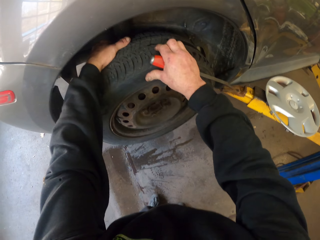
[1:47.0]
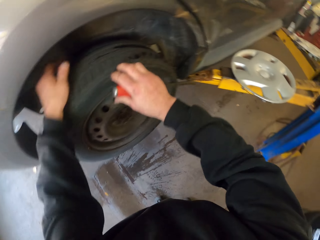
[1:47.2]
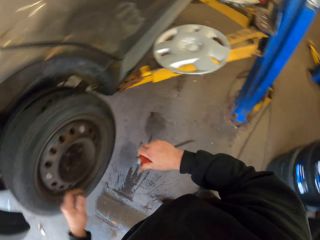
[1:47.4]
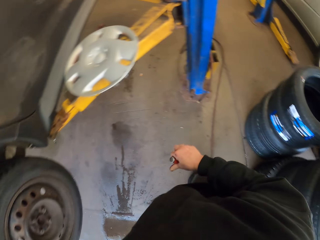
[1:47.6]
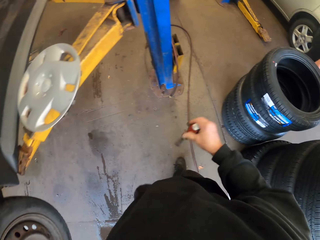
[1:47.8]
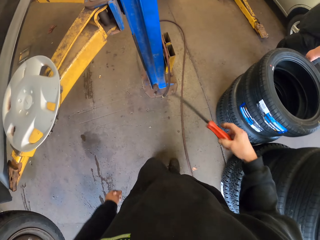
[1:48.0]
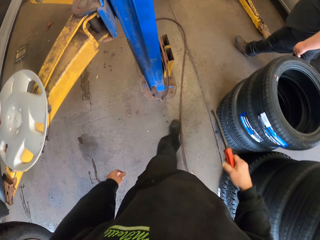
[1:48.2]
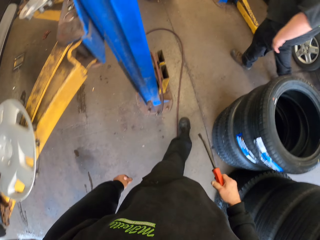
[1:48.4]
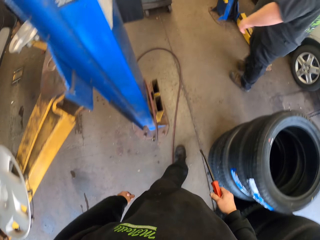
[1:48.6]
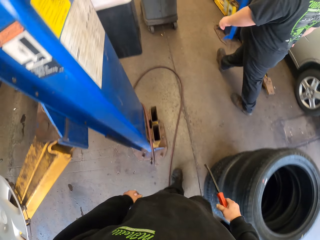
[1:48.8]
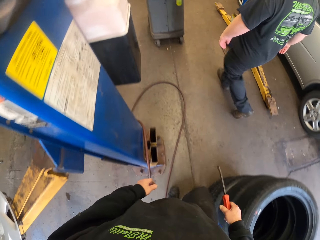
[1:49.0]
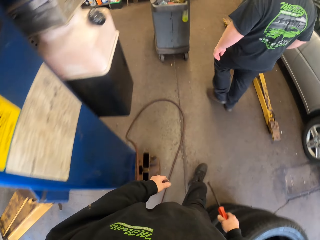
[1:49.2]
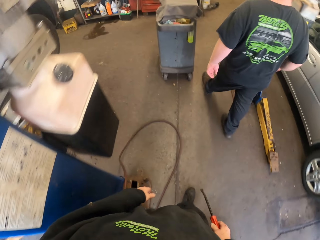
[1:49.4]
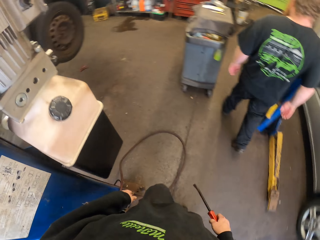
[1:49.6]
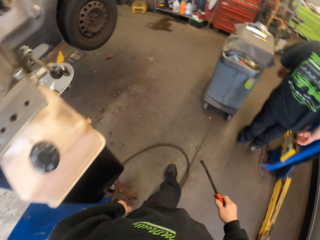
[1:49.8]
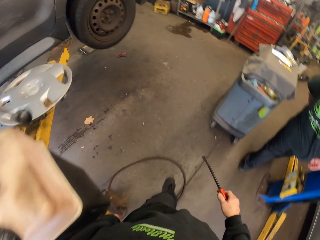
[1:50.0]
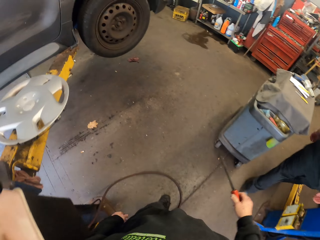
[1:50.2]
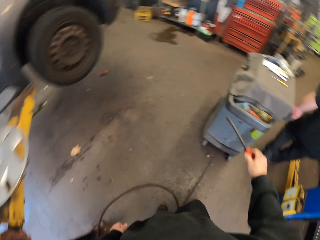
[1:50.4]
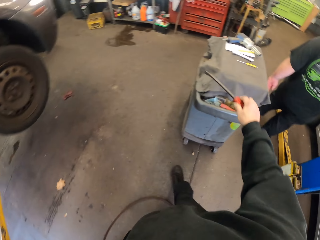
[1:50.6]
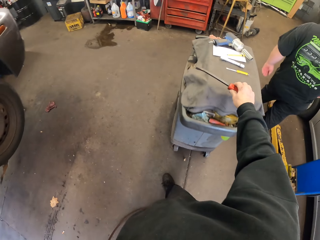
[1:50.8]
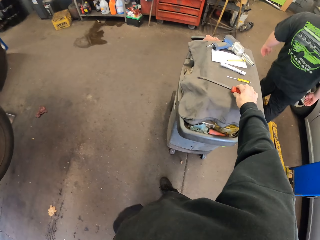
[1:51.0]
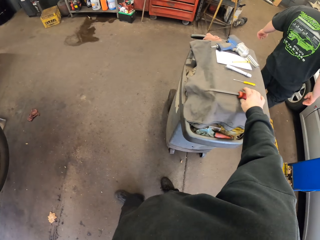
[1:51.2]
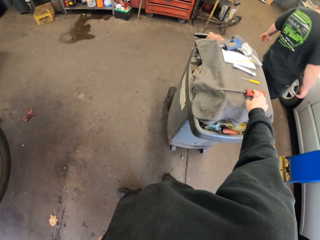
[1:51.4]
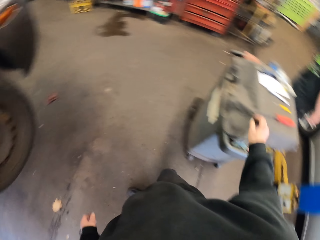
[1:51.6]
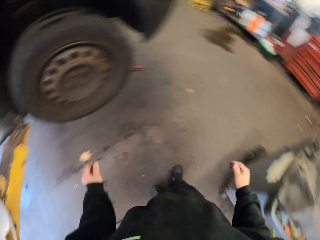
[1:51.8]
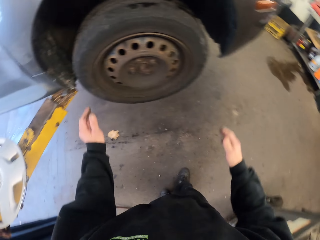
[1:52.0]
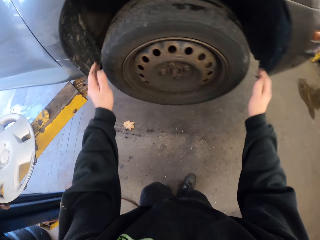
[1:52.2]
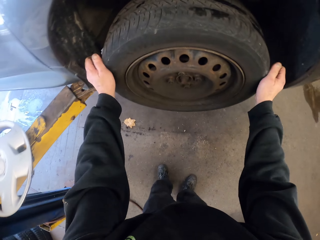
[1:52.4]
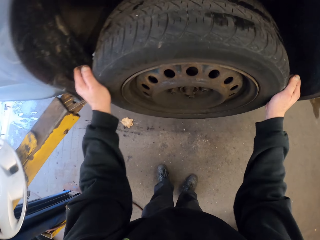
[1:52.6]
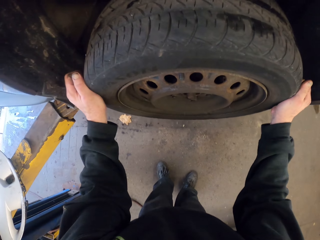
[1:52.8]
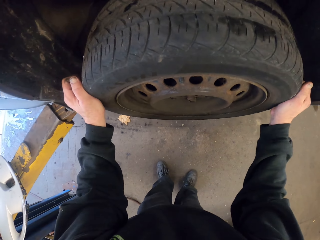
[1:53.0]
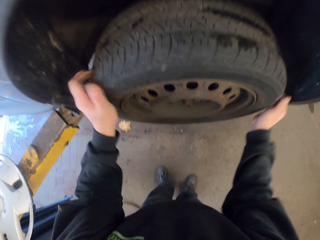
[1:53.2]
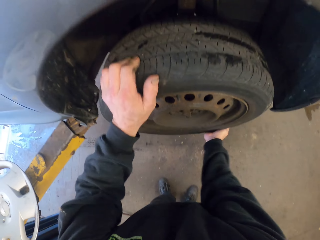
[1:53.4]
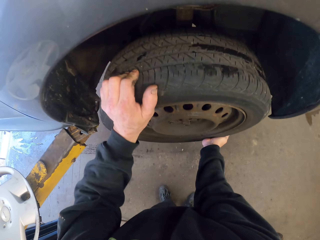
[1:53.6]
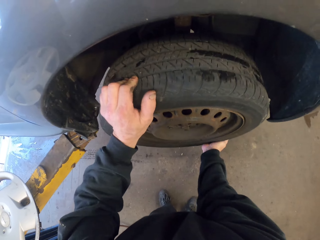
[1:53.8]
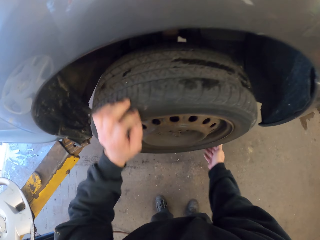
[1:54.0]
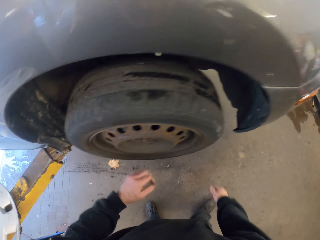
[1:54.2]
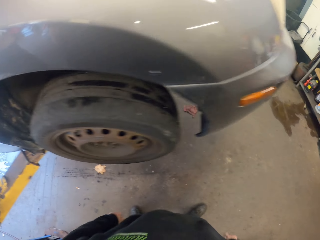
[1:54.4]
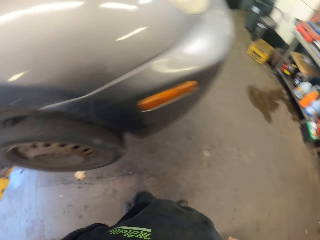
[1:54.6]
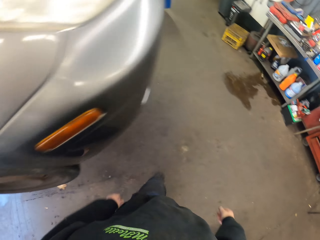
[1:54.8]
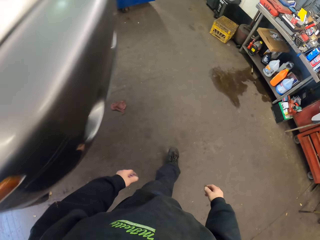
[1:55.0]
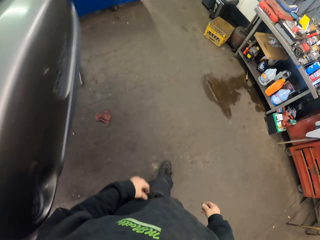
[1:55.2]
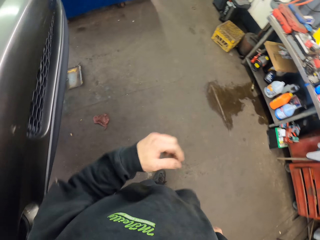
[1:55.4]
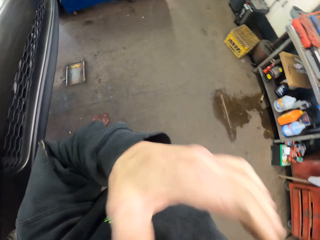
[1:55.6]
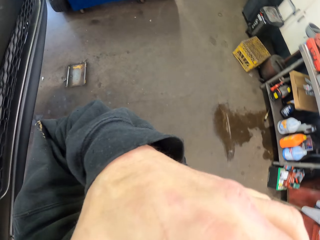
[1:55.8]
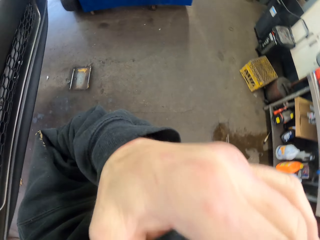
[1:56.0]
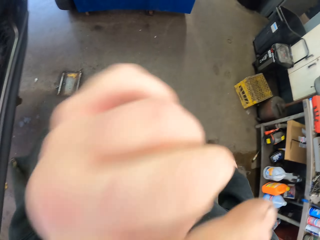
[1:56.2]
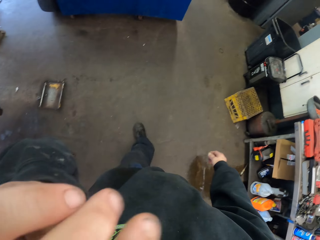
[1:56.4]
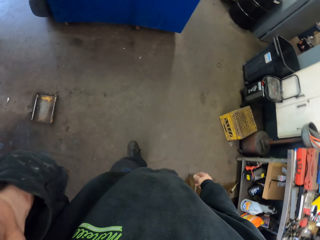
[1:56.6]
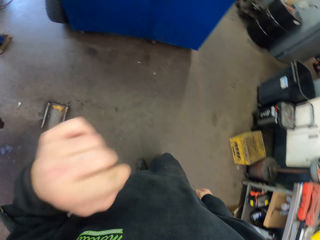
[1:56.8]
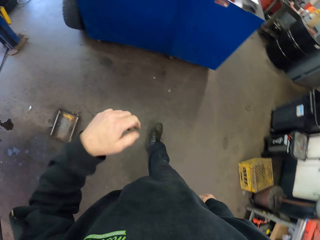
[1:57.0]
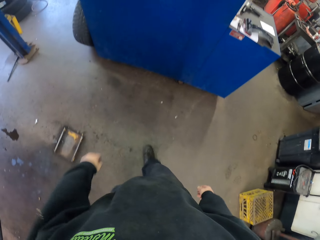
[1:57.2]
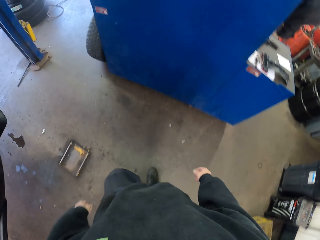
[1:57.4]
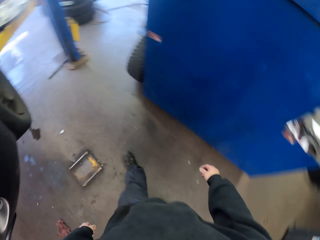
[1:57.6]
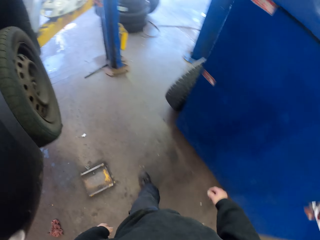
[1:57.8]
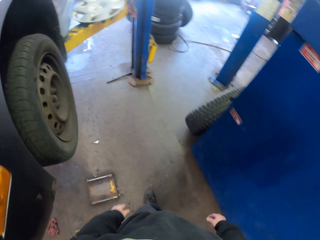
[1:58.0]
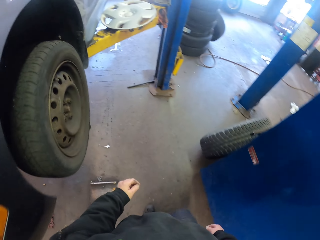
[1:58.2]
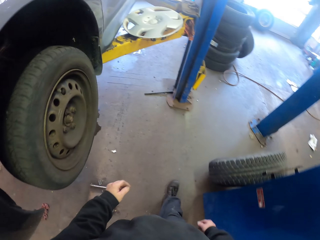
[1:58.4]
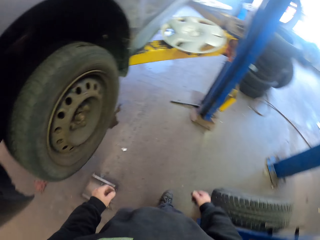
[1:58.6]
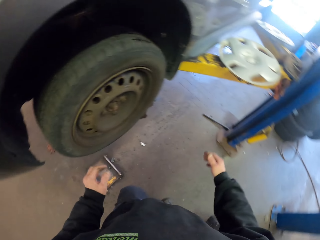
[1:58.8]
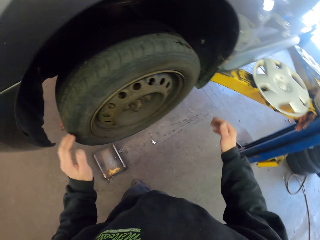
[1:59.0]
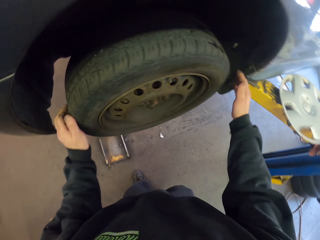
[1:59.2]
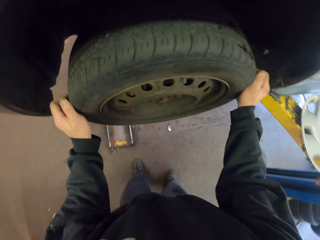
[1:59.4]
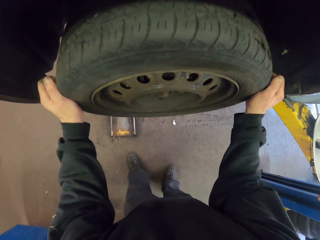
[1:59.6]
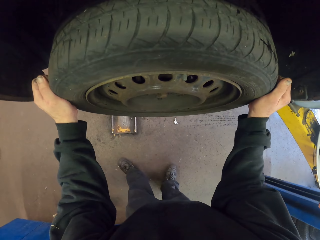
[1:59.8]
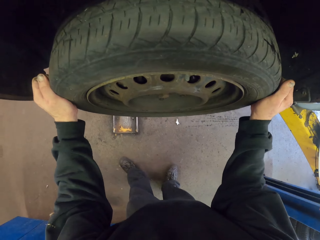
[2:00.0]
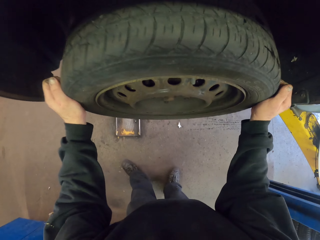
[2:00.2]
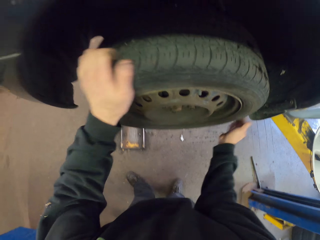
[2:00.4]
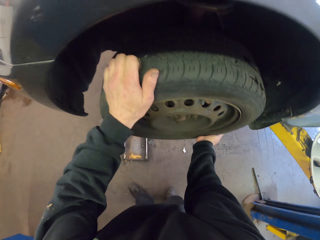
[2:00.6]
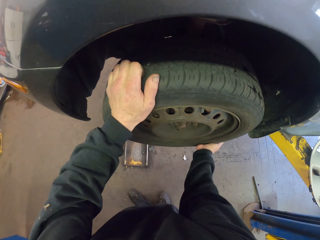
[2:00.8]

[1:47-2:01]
The camera wearer shakes the car wheel. They walk in the garage. A person passes by. The camera wearer walks in the garage. They put the screwdriver on the working table. They shake the car wheel. They adjust a tire. They adjust the camera. They walk in the garage. They shake the car wheel.

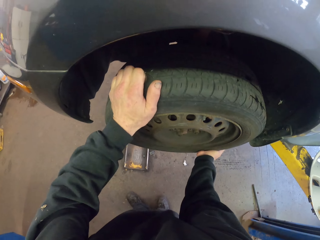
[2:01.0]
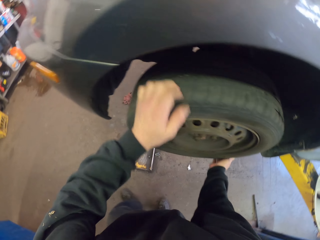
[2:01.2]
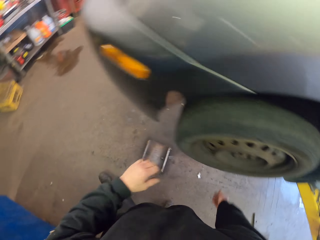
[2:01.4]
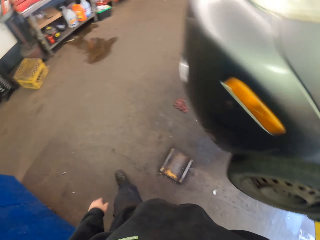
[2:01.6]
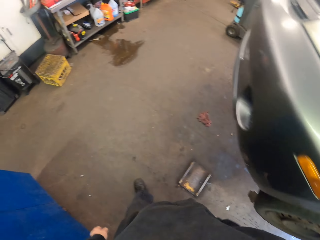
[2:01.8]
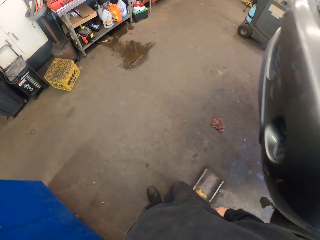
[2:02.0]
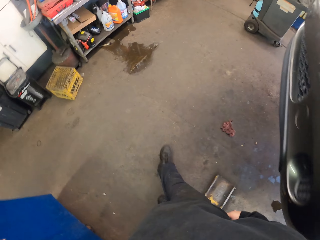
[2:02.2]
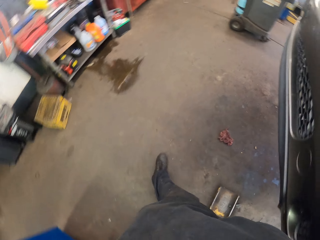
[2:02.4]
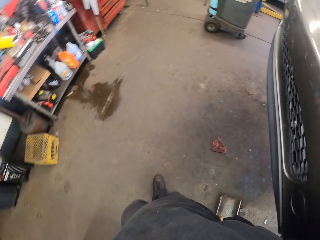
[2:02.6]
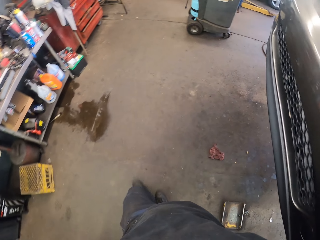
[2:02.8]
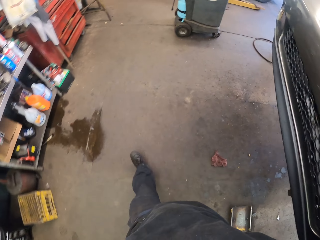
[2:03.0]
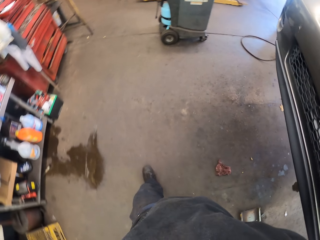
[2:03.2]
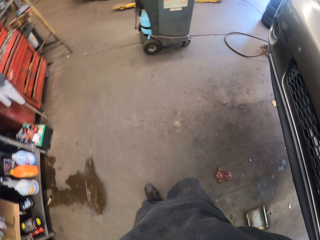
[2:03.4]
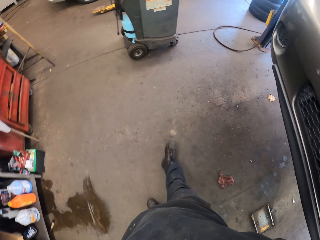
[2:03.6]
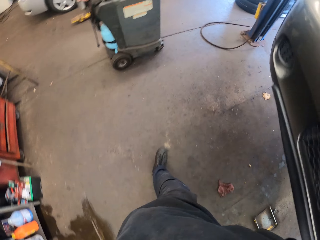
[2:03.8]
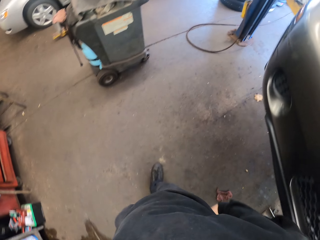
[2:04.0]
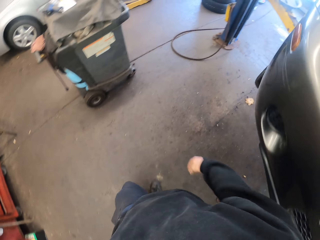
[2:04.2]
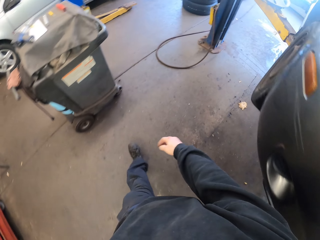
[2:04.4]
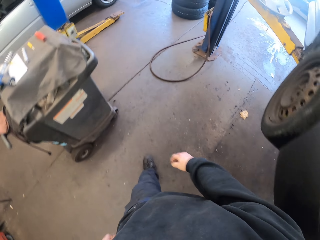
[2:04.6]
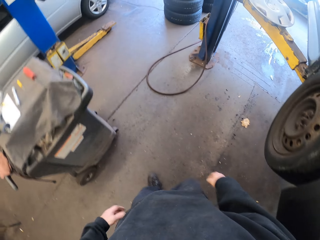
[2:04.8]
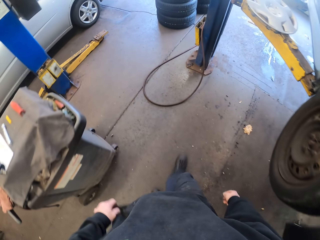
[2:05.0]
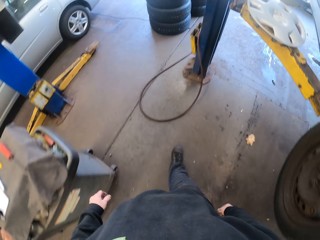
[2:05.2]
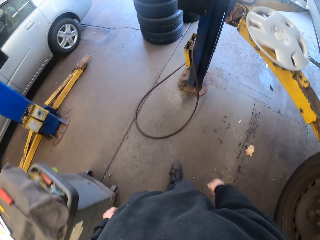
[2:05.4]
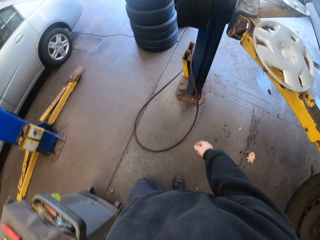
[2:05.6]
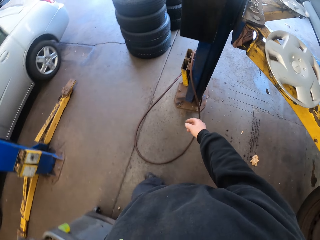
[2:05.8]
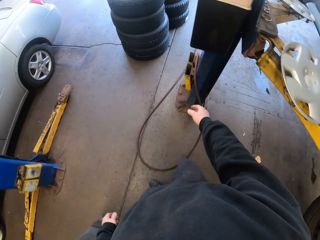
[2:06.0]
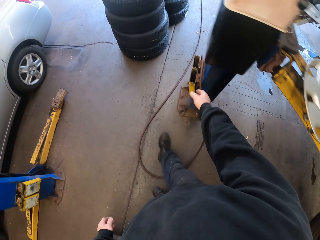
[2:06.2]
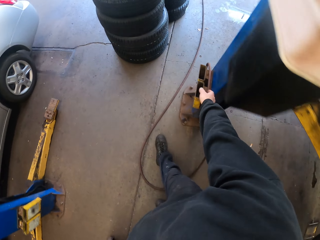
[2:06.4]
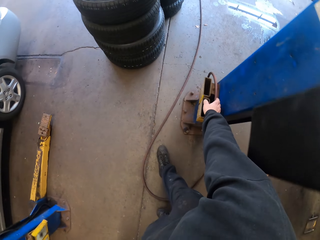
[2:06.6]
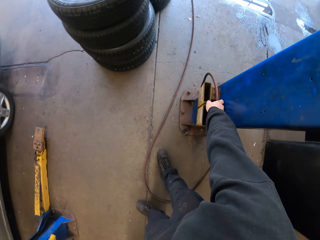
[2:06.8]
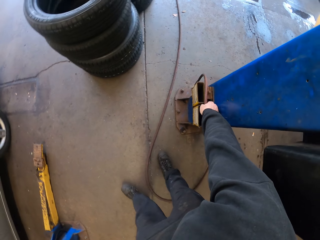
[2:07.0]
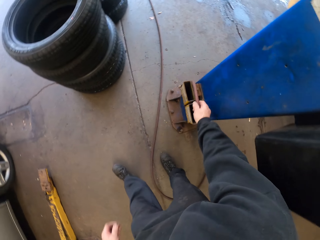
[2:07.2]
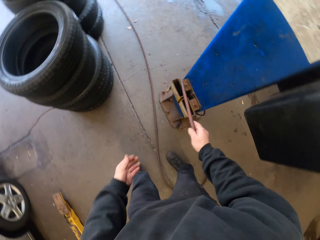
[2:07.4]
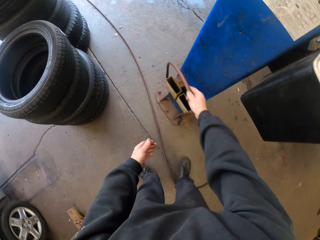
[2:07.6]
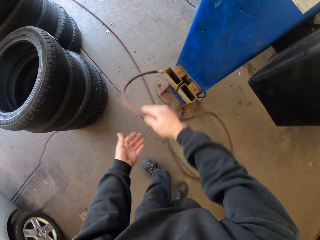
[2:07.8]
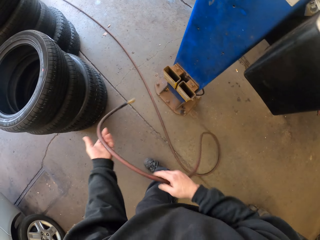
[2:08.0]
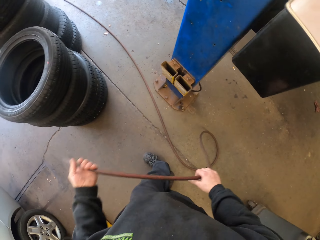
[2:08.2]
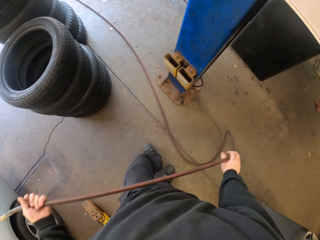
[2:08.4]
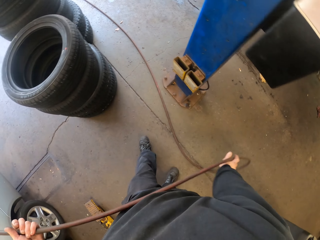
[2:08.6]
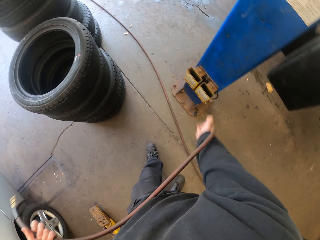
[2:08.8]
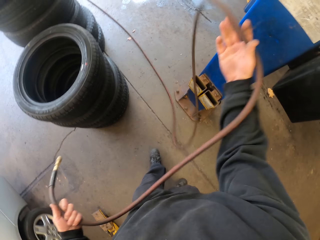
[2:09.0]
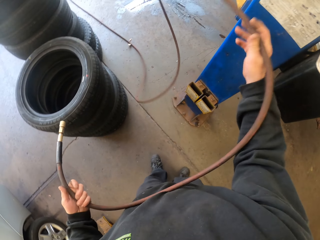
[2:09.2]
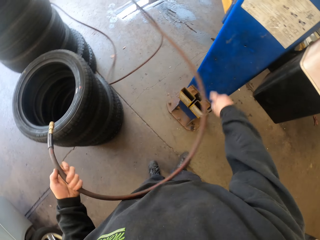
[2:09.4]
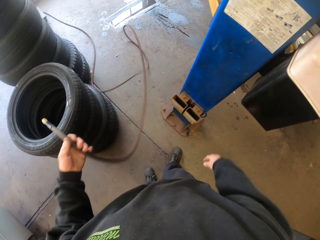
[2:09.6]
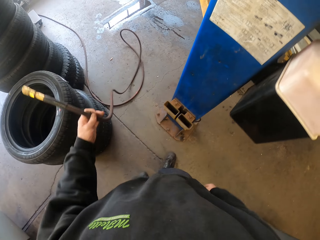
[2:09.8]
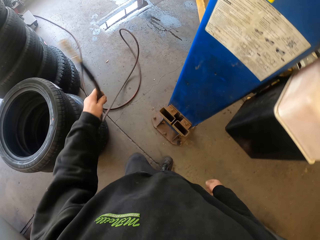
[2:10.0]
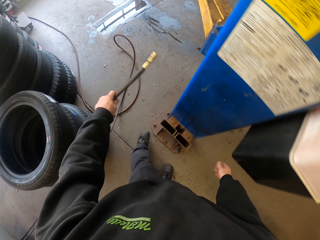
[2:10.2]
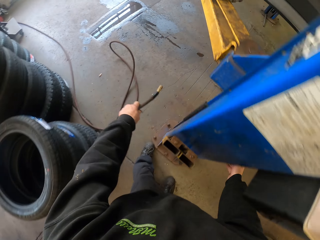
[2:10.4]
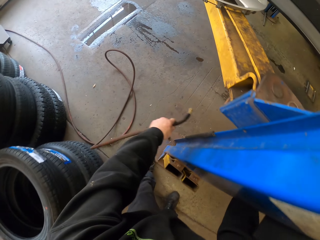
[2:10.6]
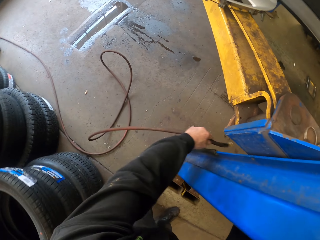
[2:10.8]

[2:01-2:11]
The camera wearer adjusts a tire. They walk in the garage. They pick up a pipe. They stretch the cable.
